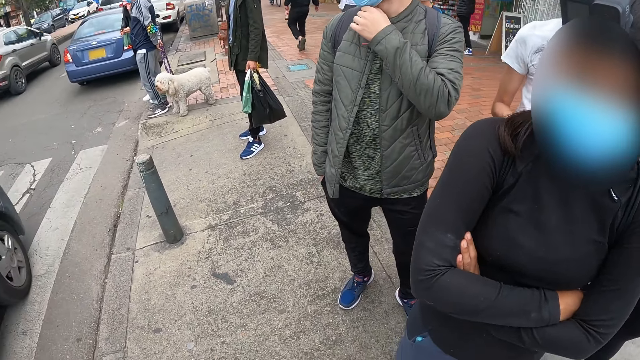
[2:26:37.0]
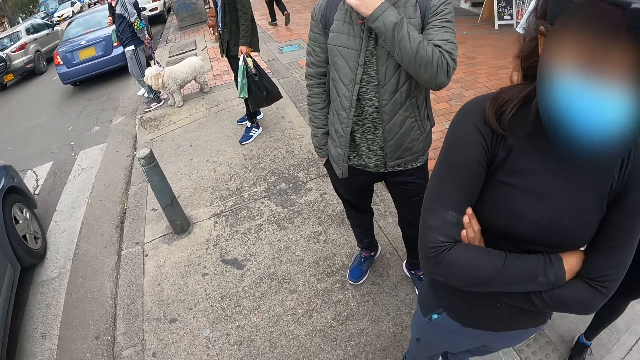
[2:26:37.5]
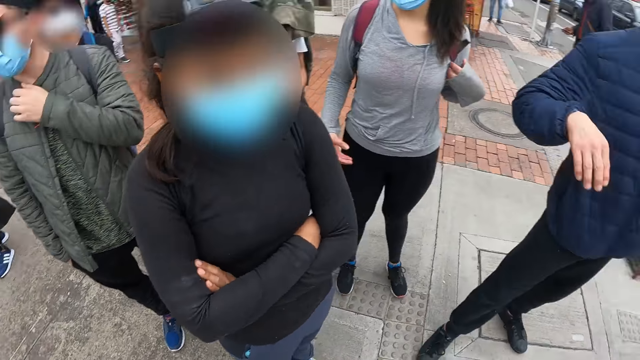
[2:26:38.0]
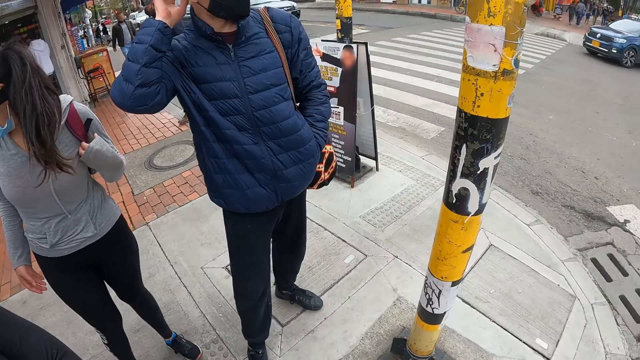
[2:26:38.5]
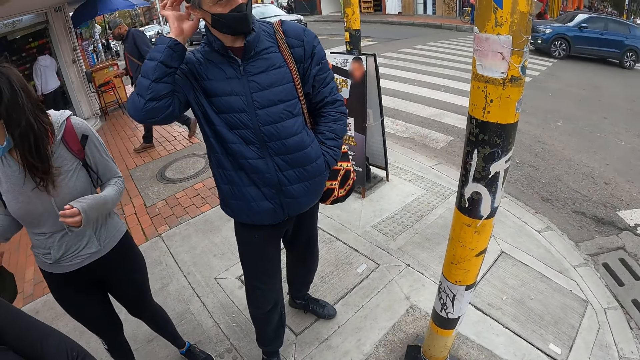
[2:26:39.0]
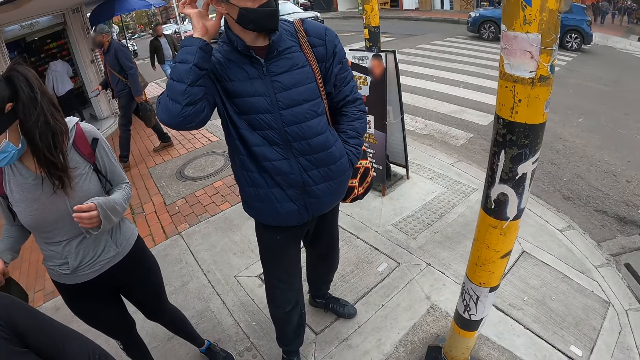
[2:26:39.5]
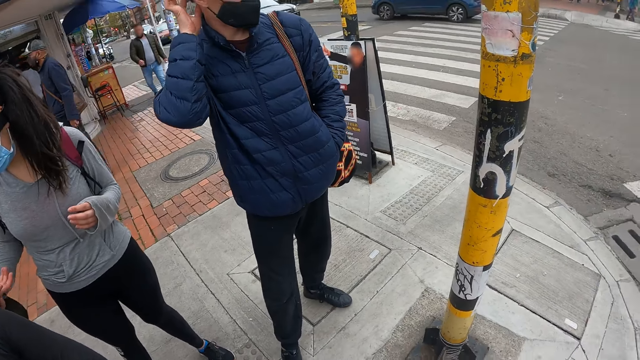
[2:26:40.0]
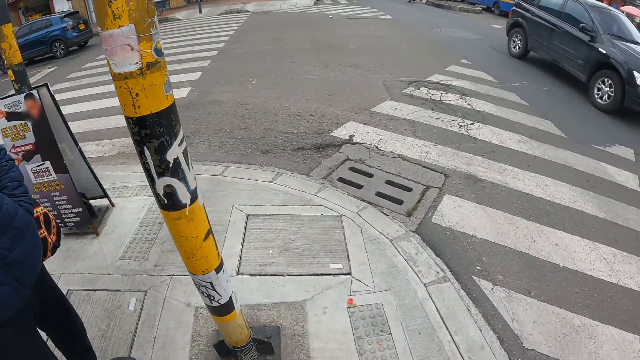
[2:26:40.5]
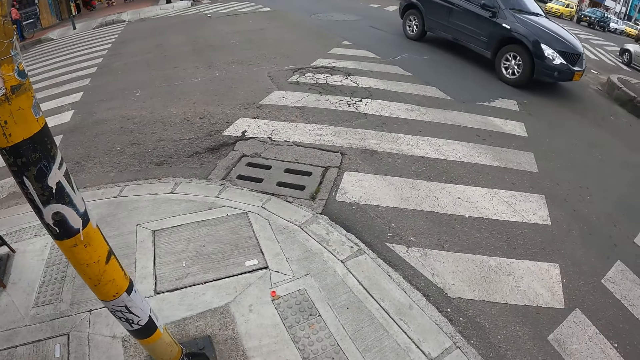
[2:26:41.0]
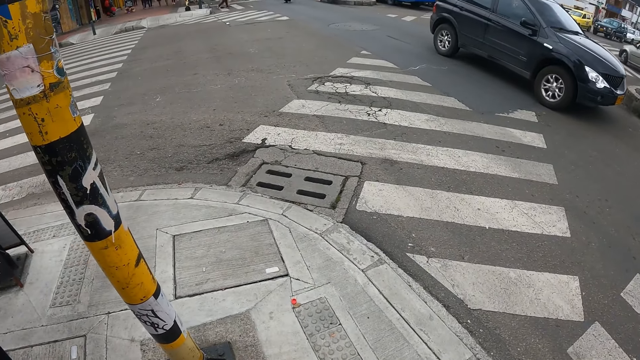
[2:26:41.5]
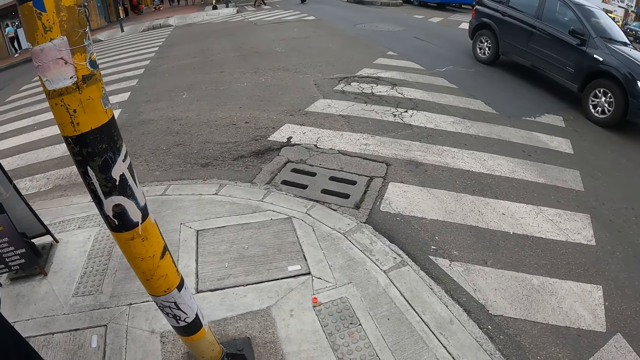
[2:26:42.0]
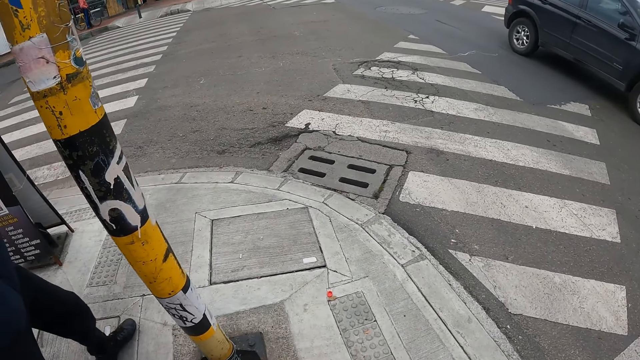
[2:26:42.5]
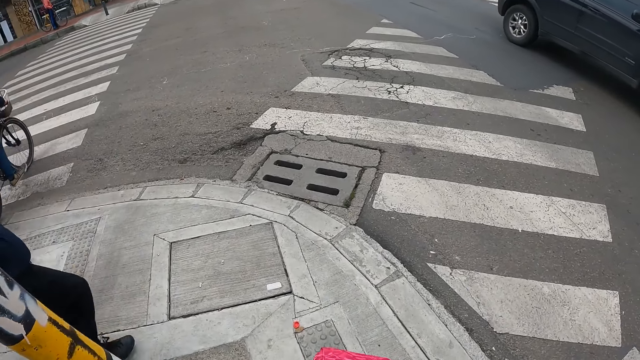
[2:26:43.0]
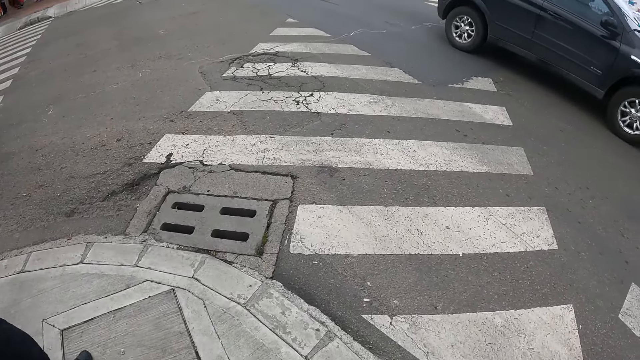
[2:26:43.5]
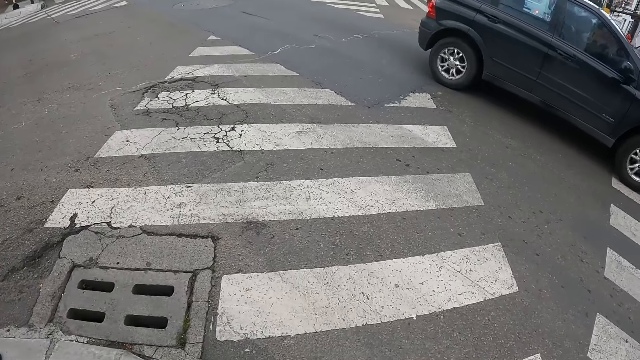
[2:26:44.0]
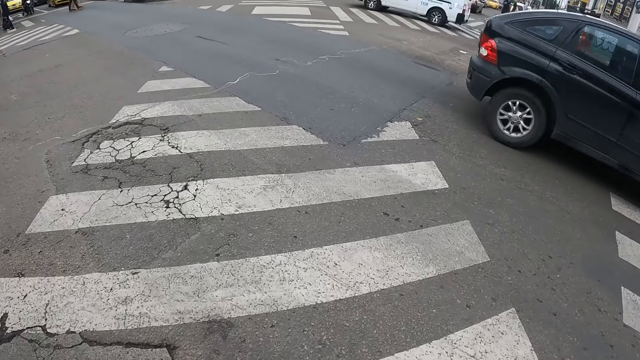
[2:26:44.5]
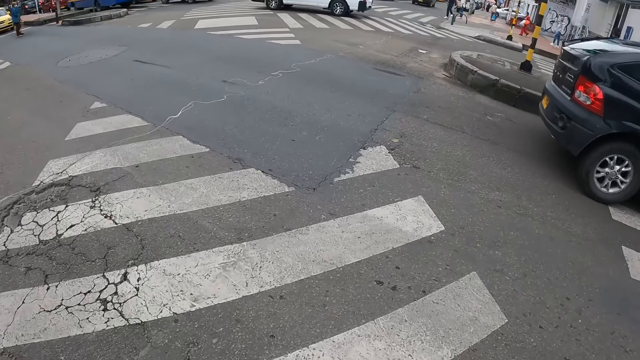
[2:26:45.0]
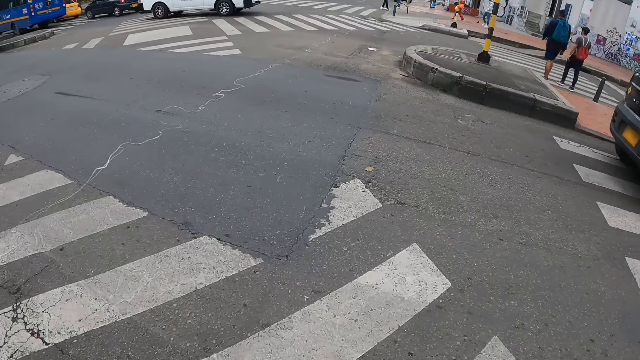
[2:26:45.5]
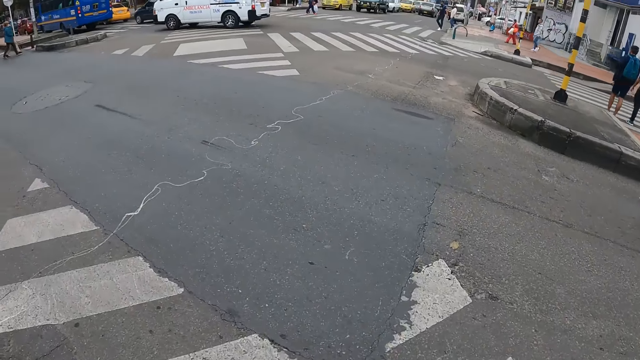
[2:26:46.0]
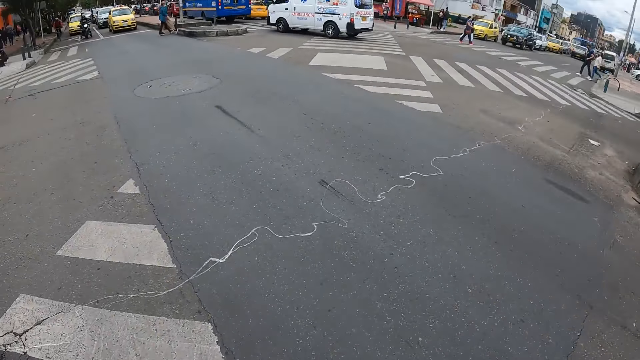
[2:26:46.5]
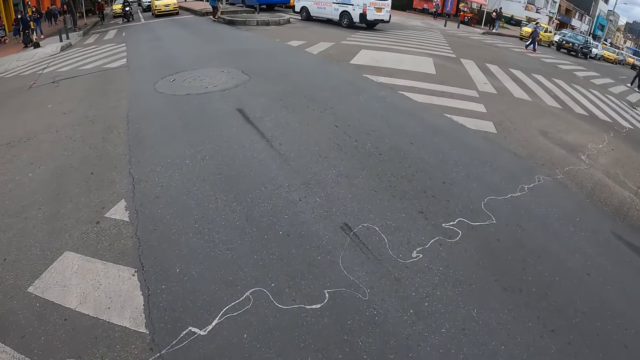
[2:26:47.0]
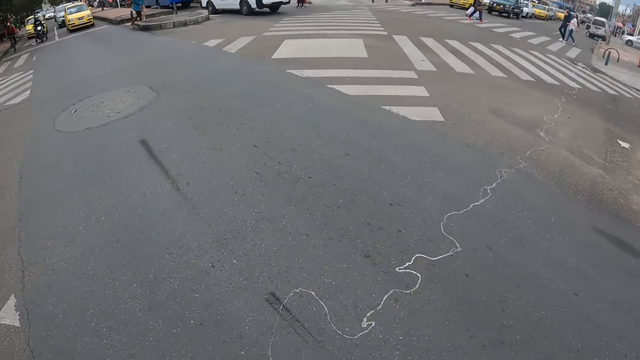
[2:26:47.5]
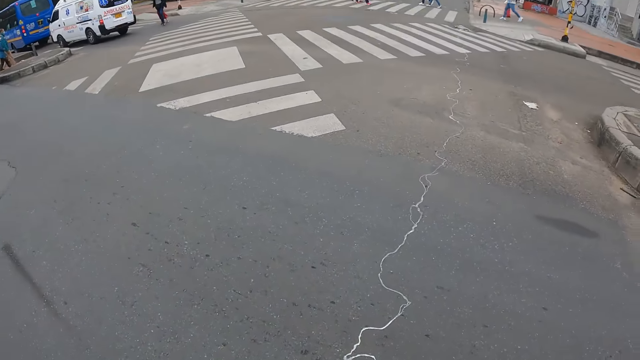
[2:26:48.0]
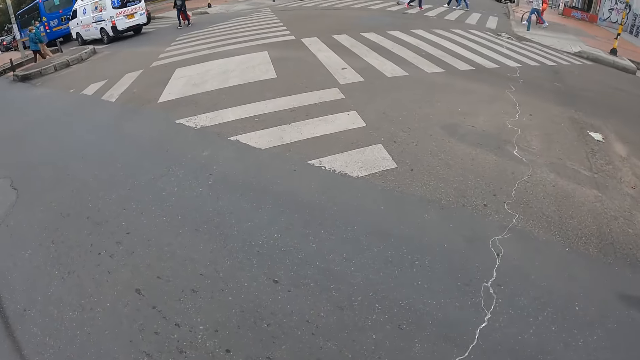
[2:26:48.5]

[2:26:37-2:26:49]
A person walks around. The camera wearer crosses a road with the group of people.

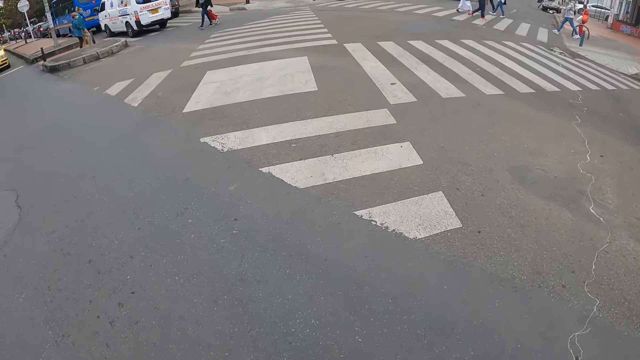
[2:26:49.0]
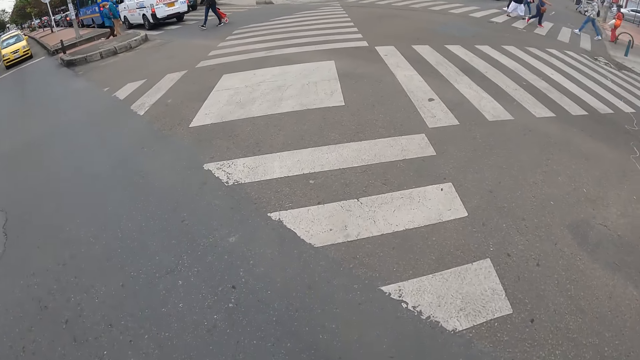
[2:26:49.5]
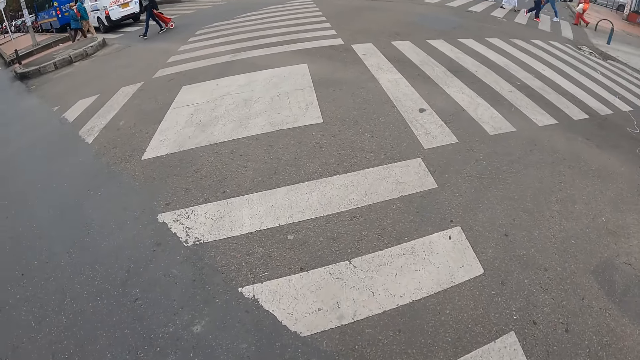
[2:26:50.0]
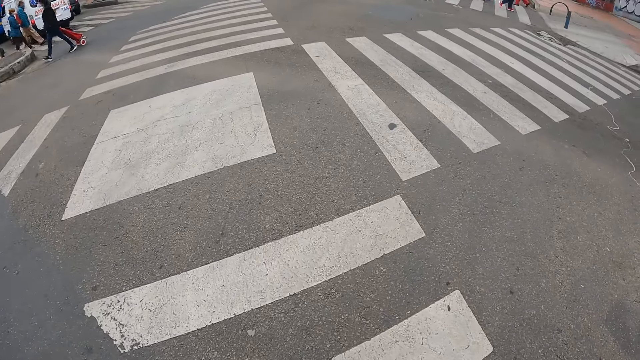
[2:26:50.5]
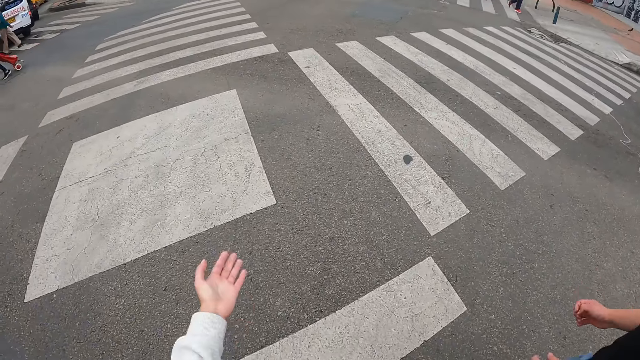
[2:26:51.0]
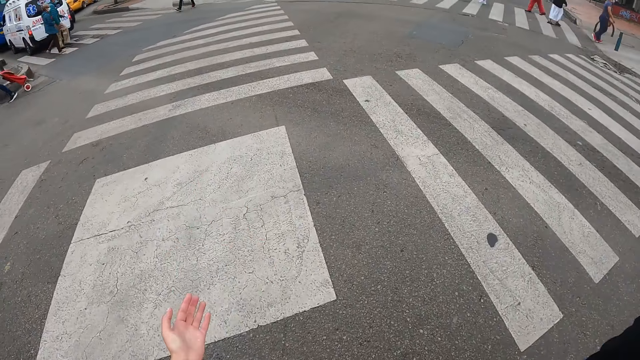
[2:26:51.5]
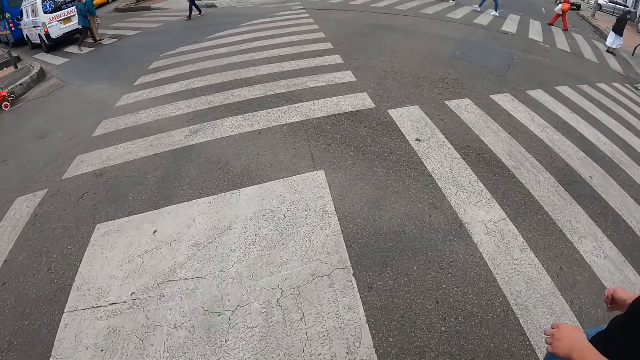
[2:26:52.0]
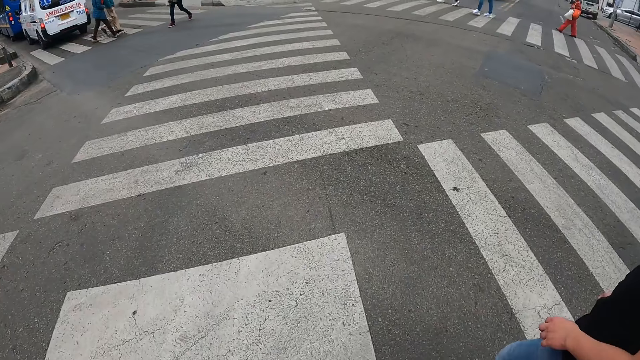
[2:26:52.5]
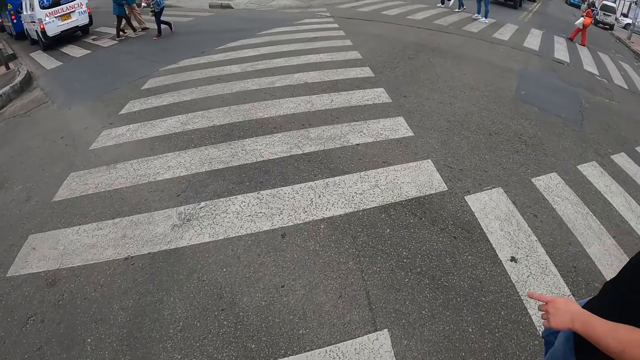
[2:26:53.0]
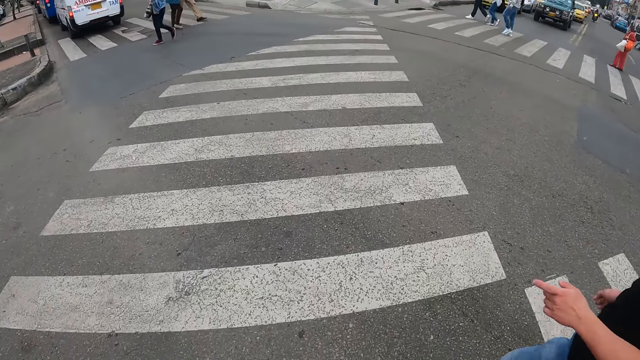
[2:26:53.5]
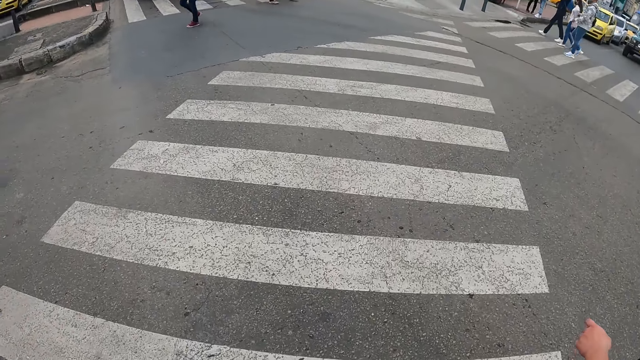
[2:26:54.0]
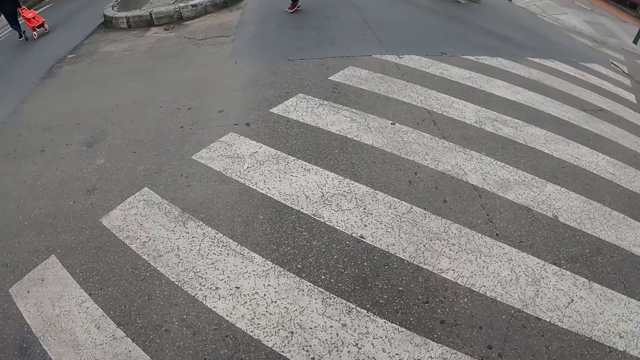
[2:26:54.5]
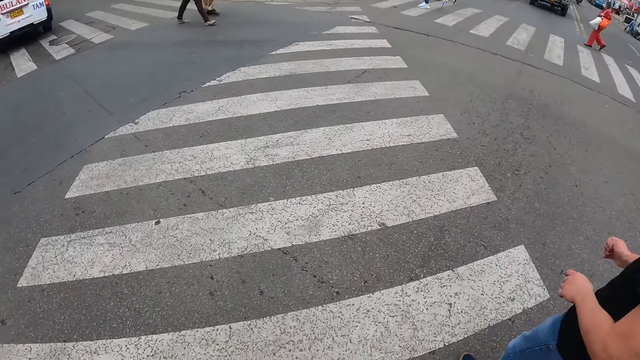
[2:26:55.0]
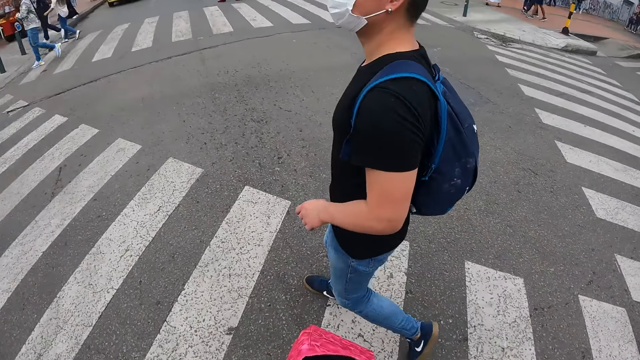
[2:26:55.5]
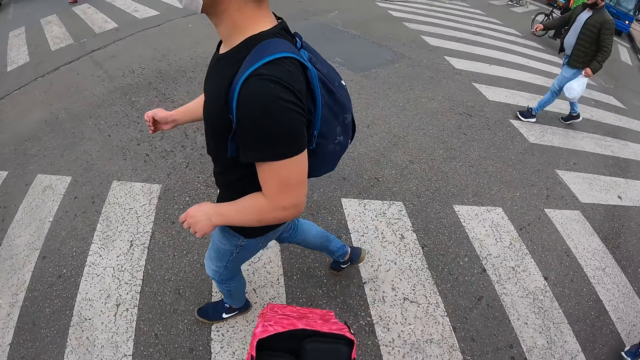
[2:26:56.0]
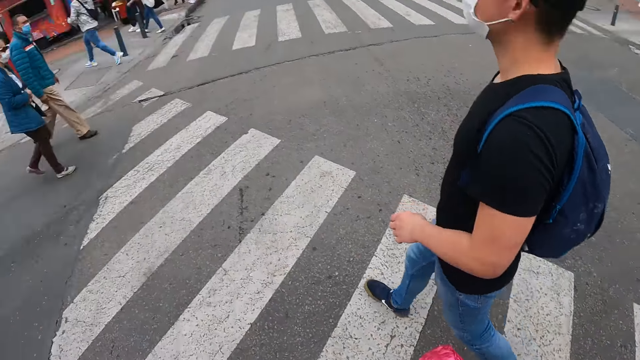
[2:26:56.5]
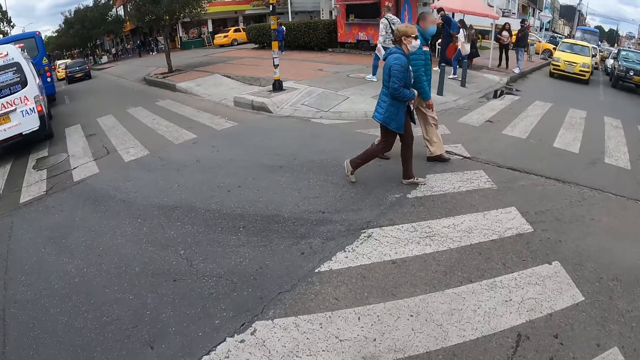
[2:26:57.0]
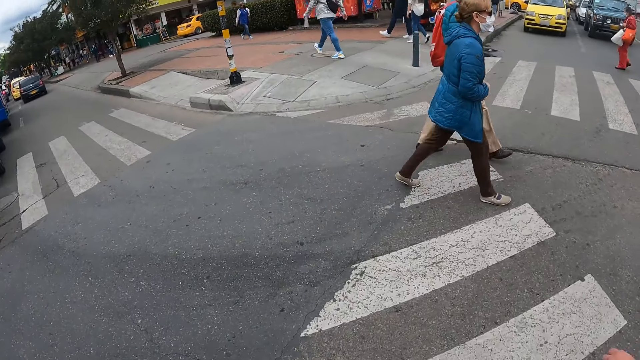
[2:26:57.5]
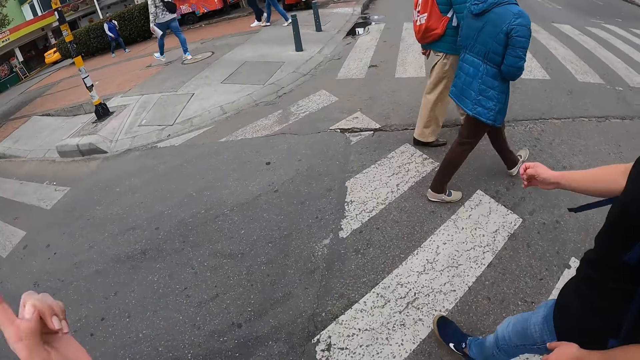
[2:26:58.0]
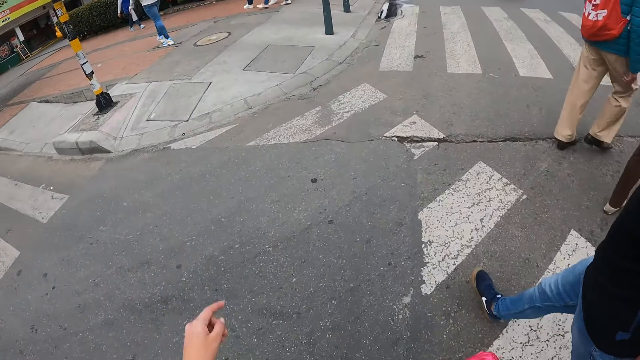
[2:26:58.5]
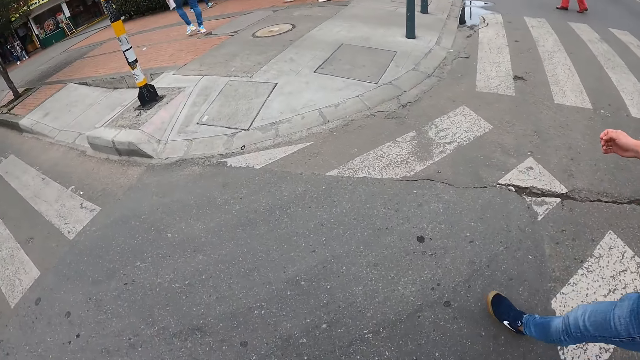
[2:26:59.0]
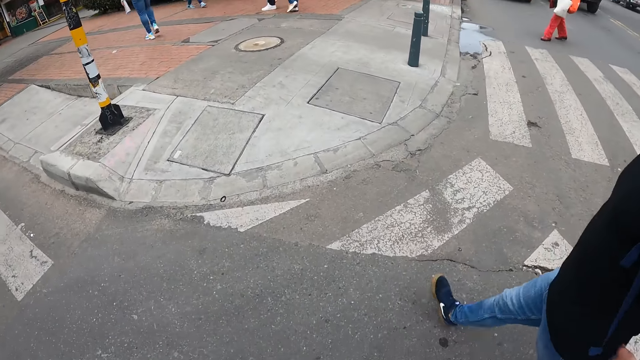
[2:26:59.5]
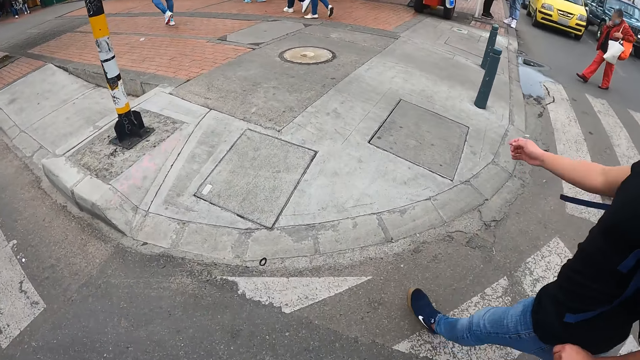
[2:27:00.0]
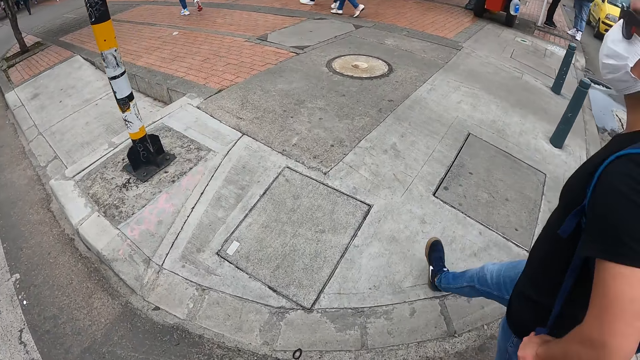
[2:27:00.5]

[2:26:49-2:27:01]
The camera wearer communicates. They look around. A person walks along the camera wearer. The camera wearer talks to the person.
